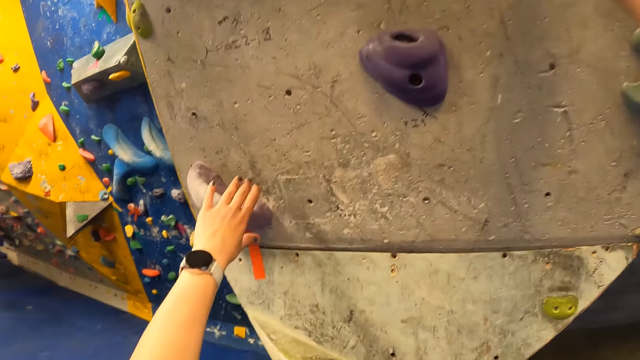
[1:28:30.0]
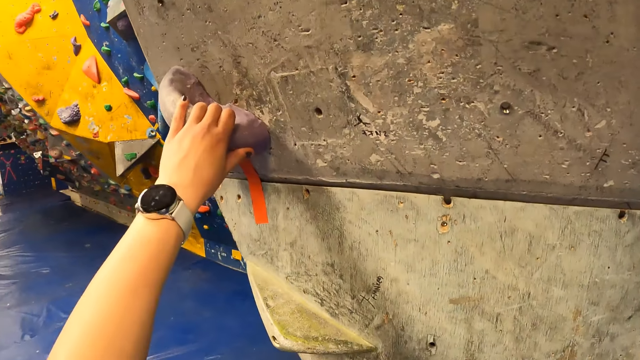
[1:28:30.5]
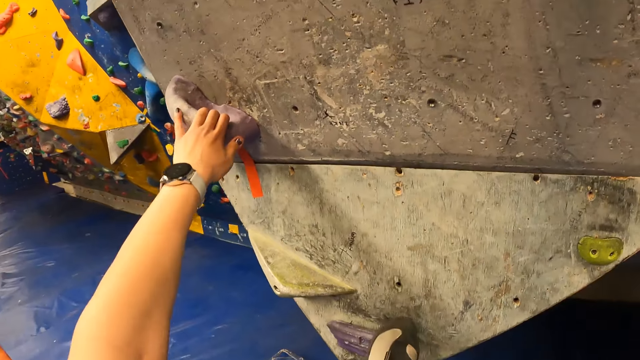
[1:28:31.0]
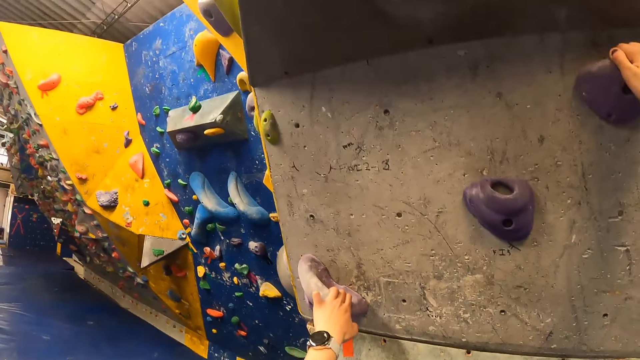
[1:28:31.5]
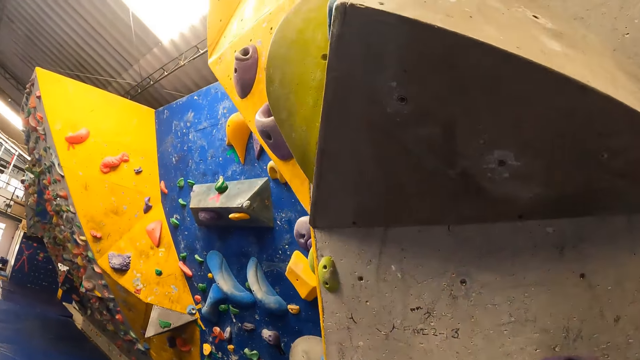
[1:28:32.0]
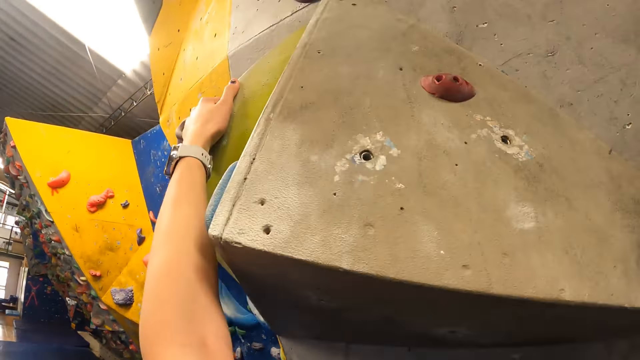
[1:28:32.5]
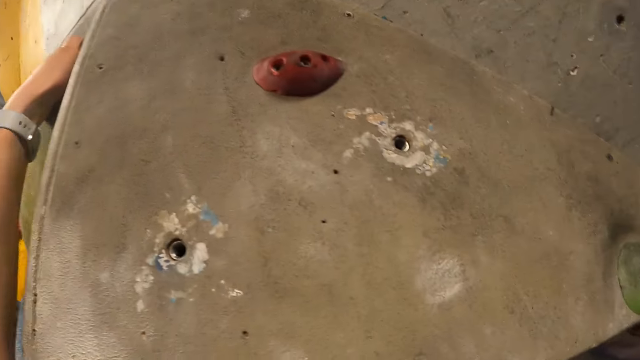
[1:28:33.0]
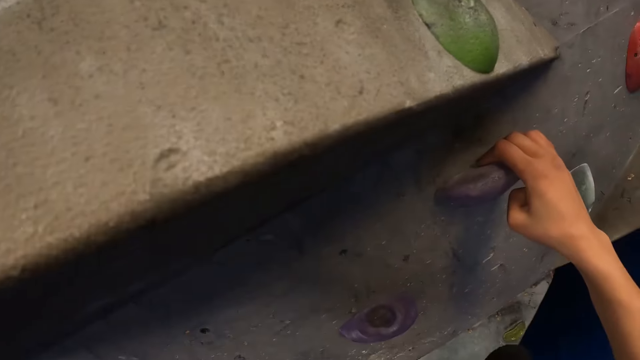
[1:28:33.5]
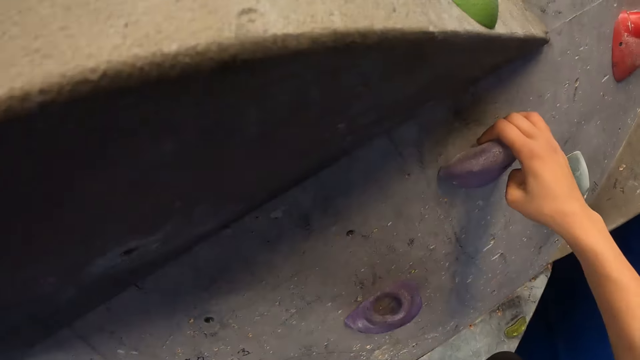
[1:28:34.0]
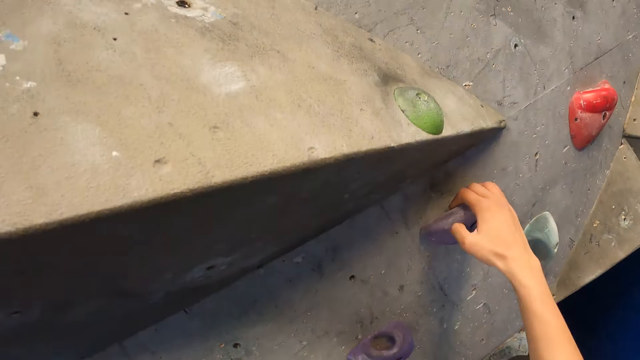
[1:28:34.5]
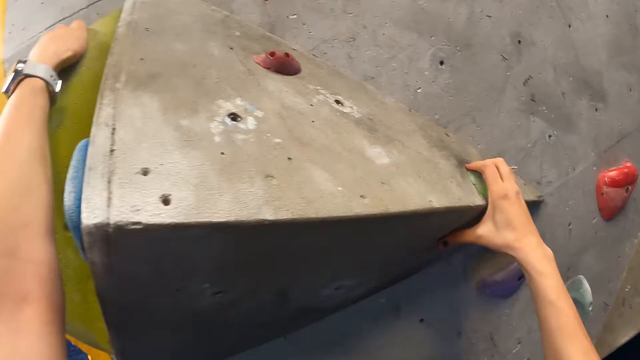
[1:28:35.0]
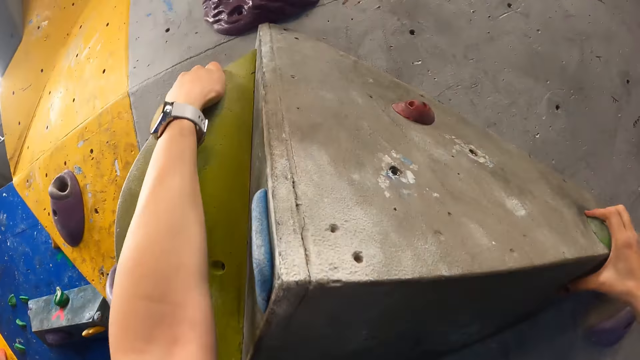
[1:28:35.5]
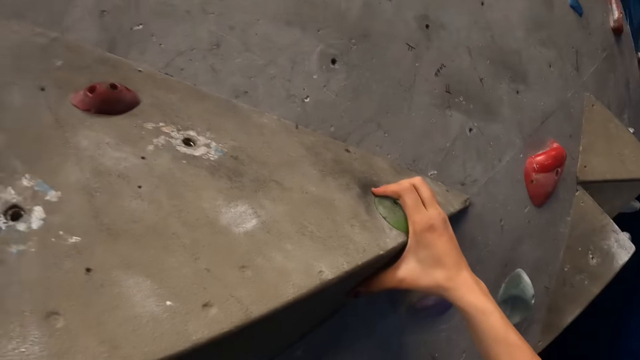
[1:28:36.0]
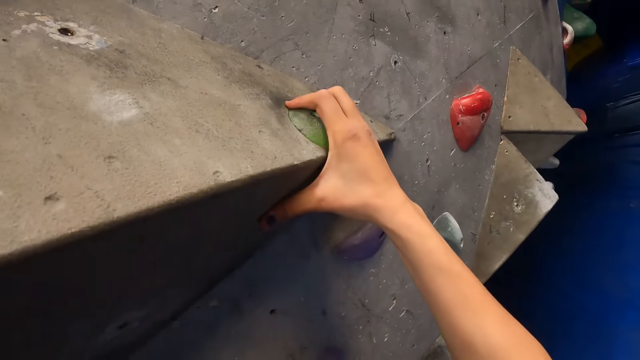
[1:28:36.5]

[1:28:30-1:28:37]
The camera wearer holds on the climbing rock. They climb the rock wall.

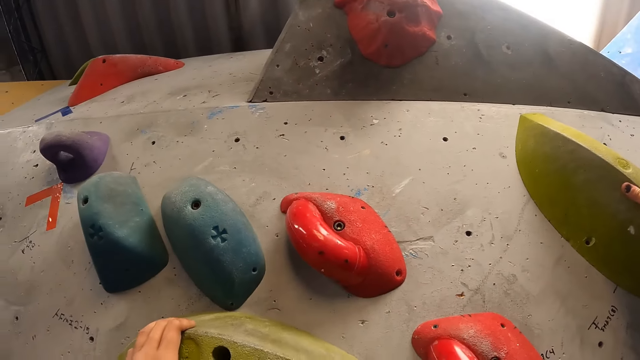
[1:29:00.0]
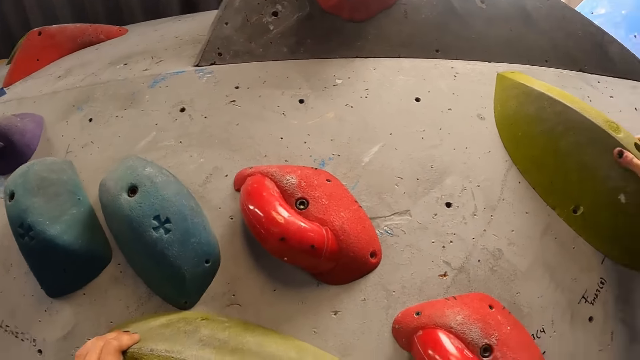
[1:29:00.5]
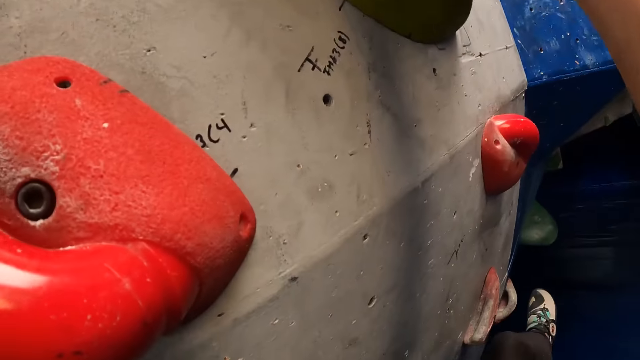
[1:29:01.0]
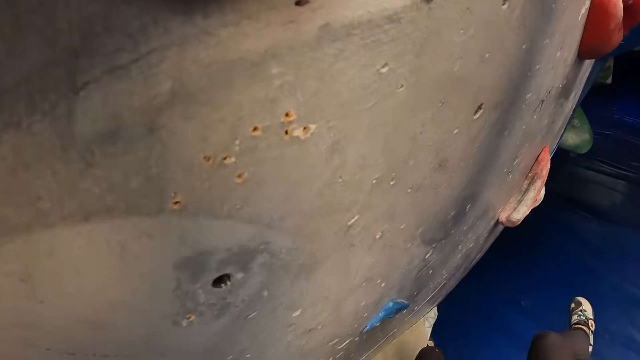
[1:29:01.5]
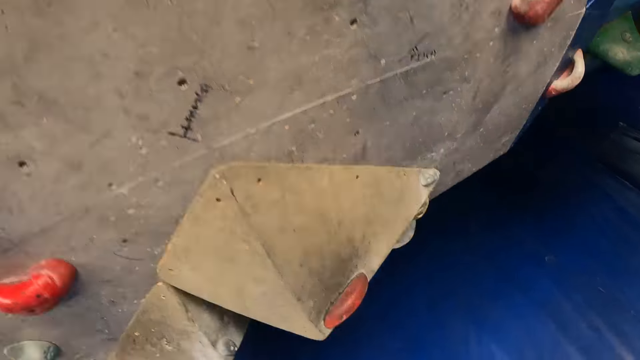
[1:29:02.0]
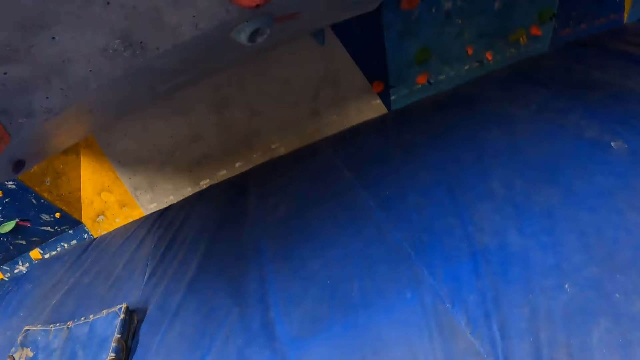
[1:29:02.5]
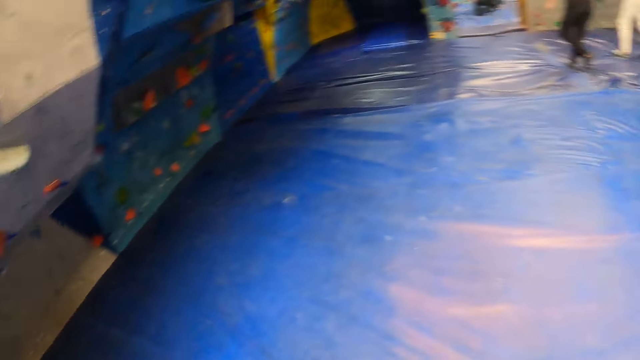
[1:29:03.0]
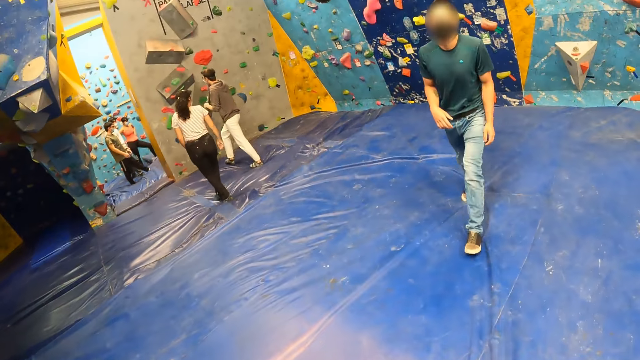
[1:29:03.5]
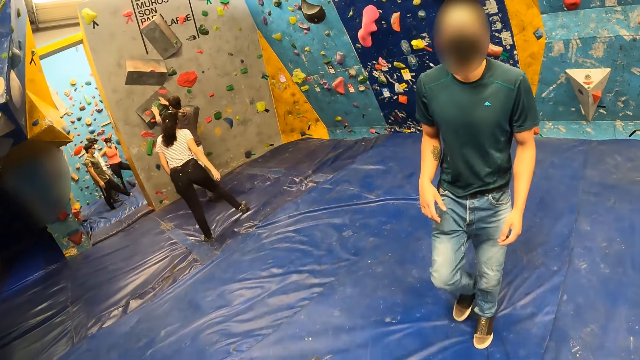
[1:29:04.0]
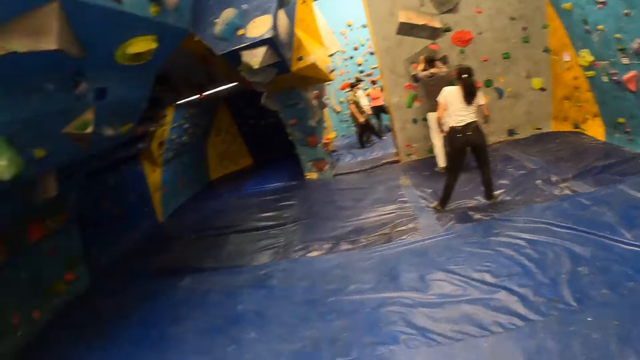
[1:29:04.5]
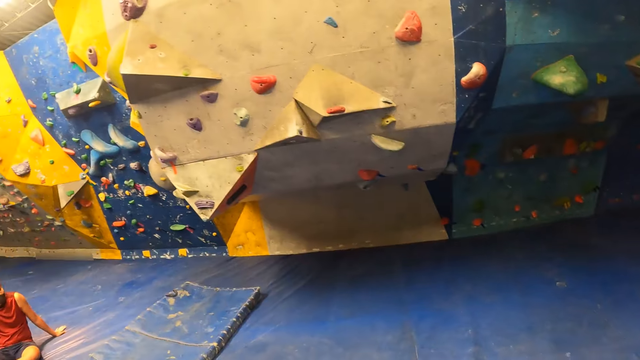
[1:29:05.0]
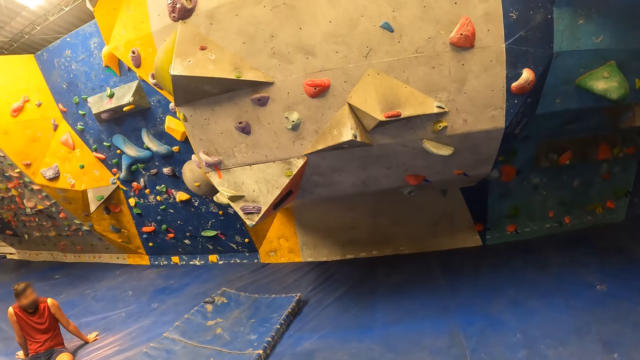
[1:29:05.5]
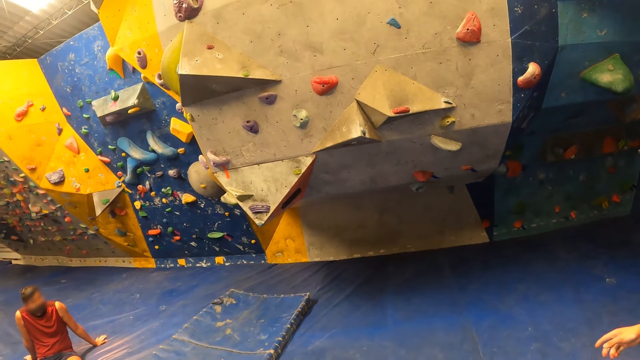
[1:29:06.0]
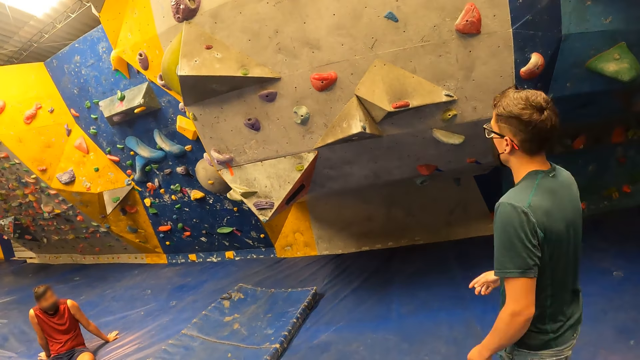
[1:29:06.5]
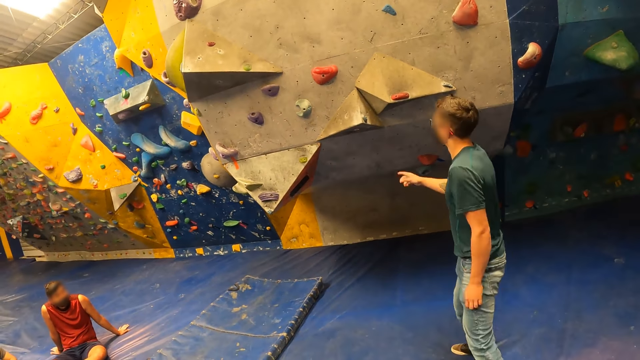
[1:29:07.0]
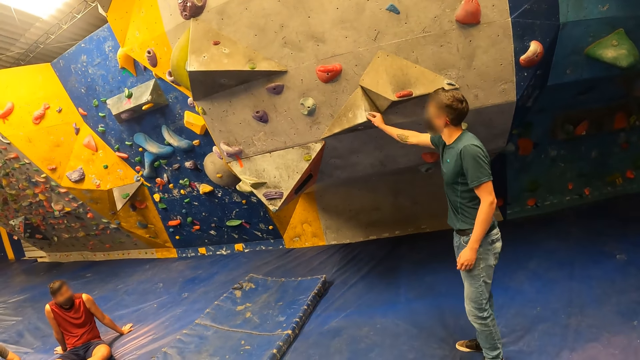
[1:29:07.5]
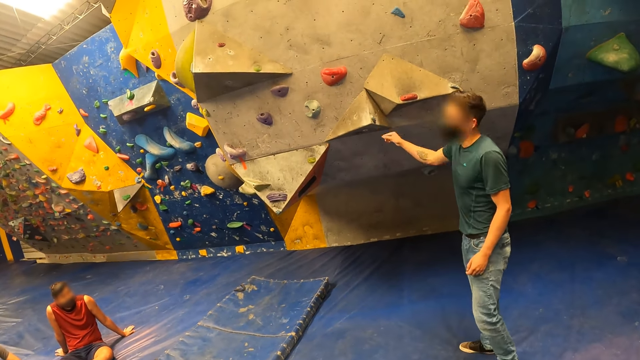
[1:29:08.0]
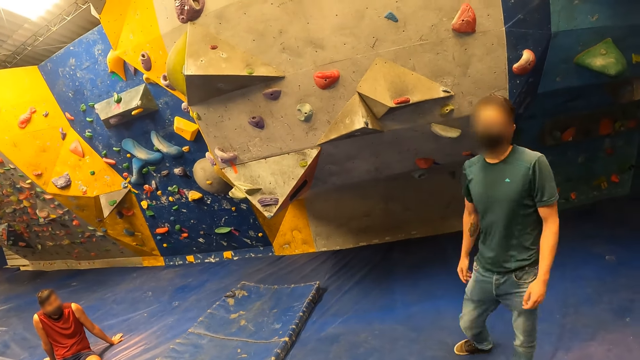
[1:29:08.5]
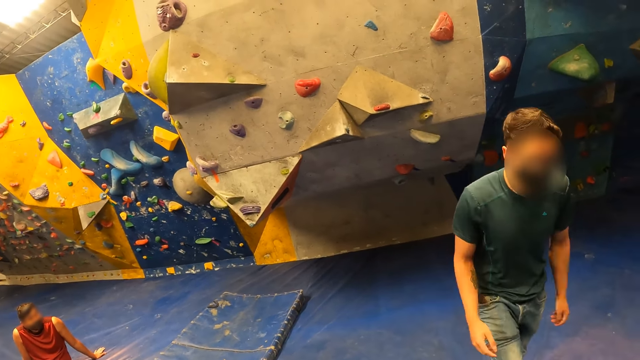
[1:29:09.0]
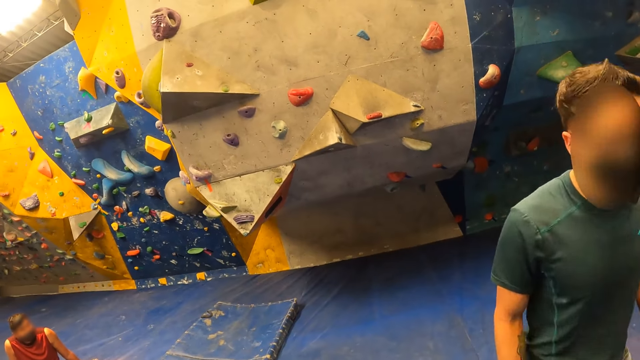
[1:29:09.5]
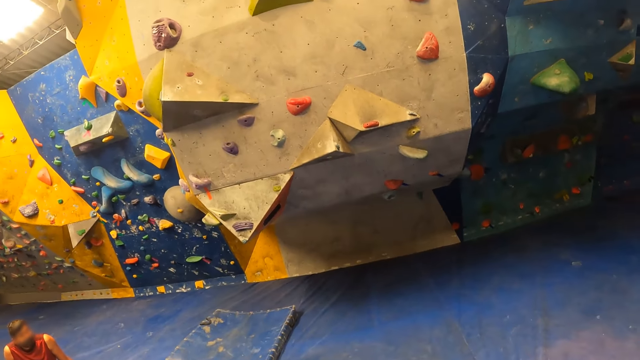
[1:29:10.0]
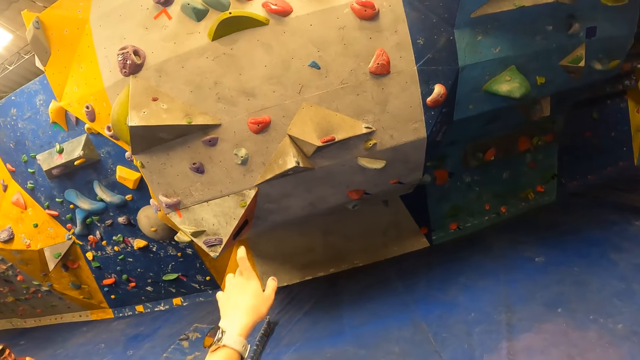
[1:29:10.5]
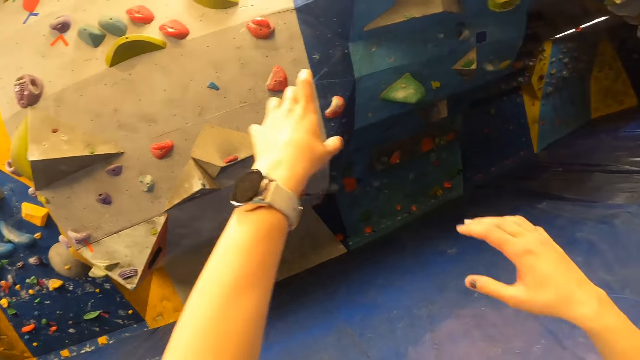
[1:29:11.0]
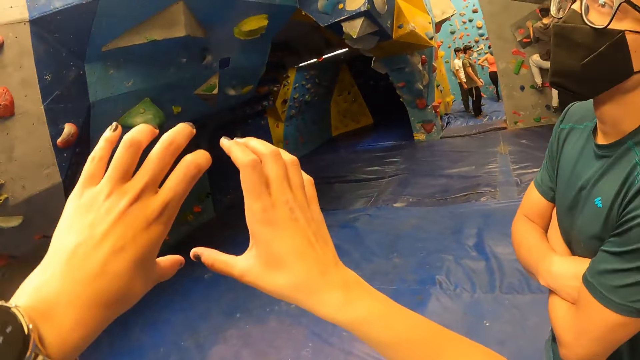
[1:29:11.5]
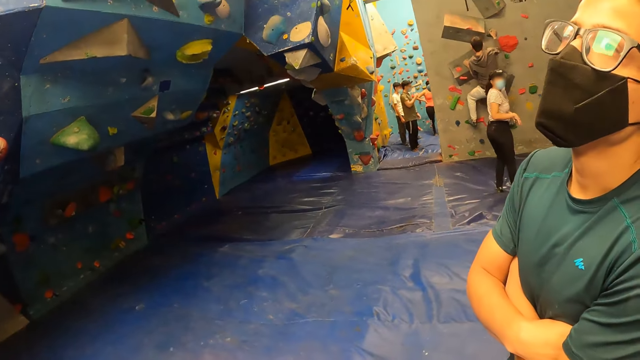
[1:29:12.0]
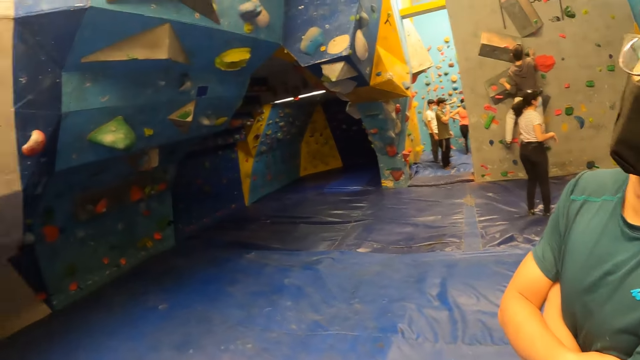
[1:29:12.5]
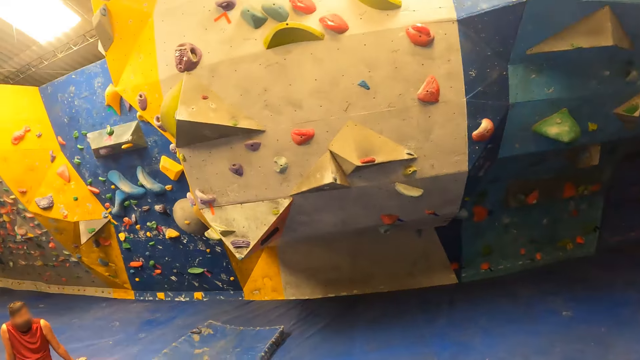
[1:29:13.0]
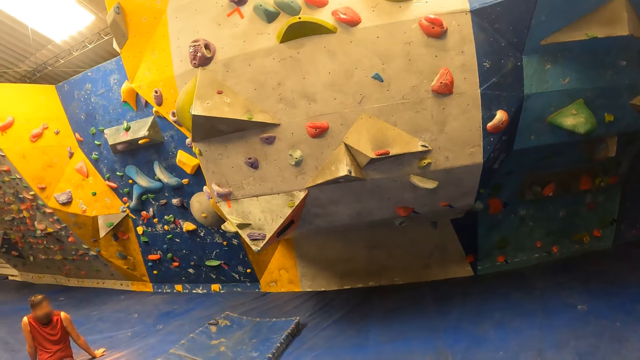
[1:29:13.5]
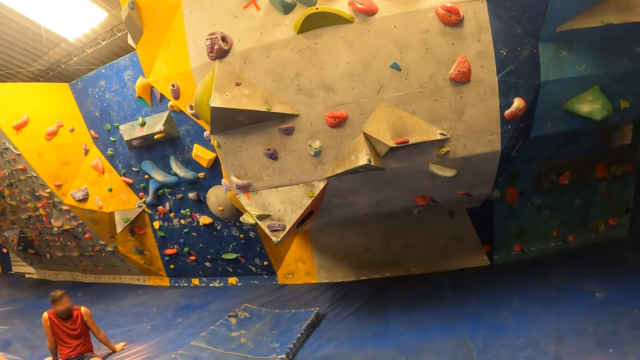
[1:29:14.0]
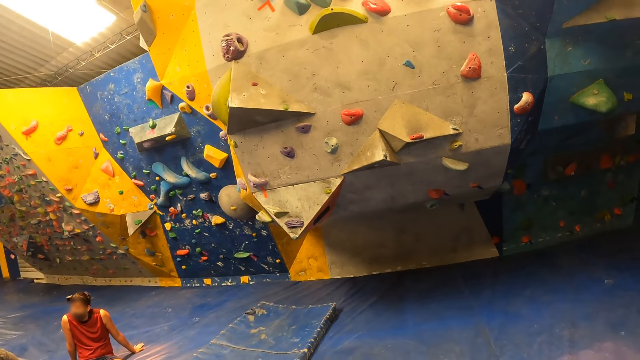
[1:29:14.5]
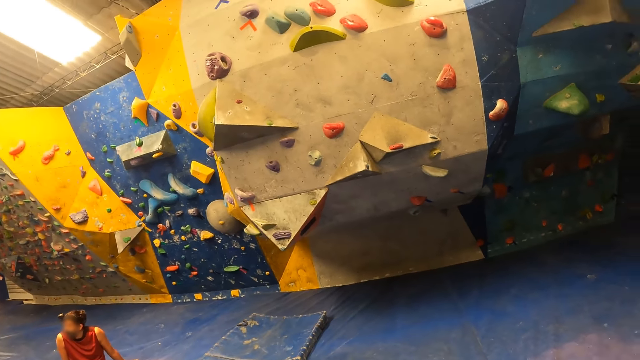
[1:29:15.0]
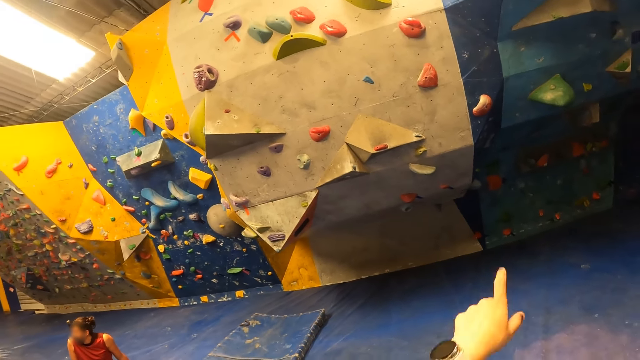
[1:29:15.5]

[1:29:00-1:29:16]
The camera wearer jumps down the rock wall to the ground. They walk around the room. A man interacts with the camera wearer. The camera wearer talks with the man. They look around the climbing wall.
